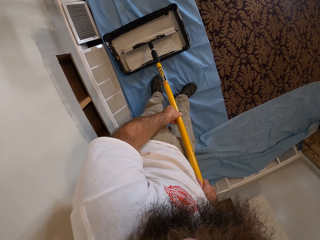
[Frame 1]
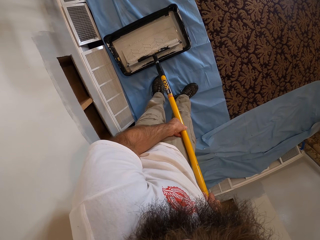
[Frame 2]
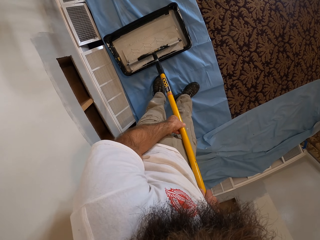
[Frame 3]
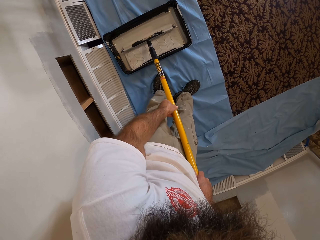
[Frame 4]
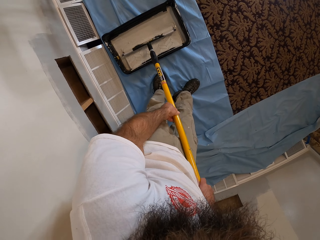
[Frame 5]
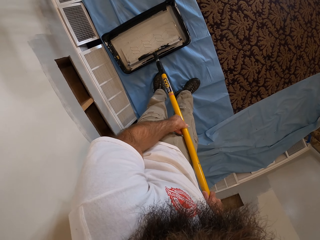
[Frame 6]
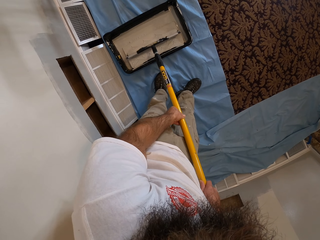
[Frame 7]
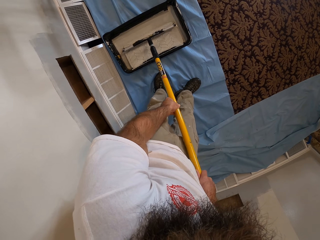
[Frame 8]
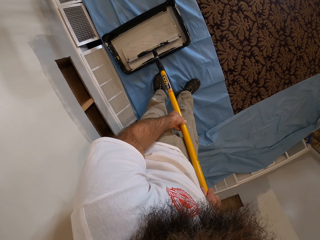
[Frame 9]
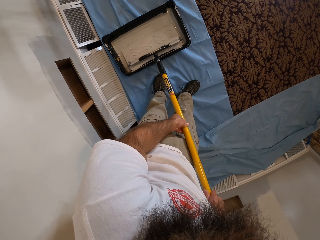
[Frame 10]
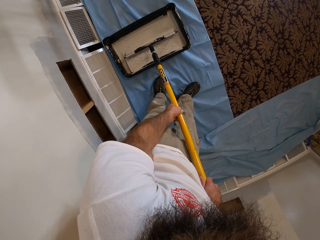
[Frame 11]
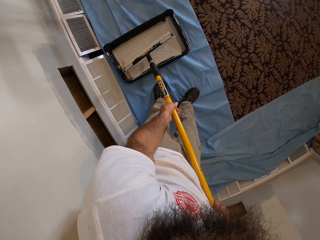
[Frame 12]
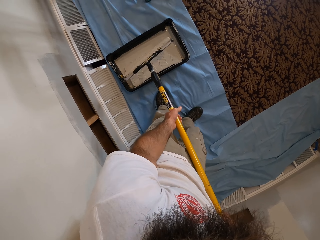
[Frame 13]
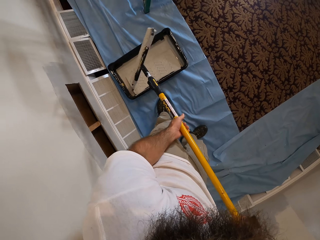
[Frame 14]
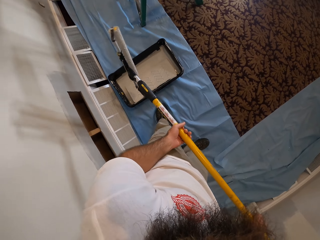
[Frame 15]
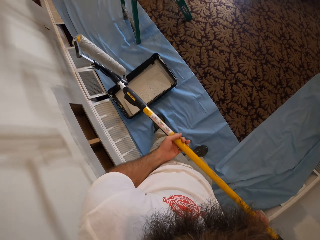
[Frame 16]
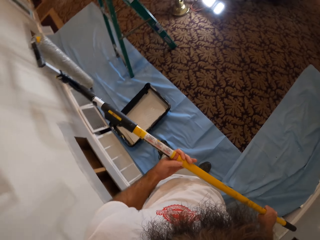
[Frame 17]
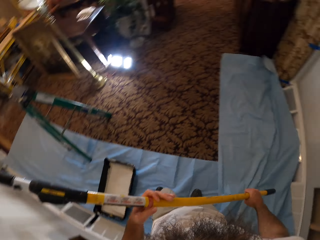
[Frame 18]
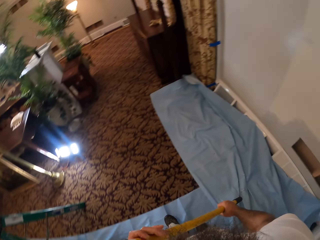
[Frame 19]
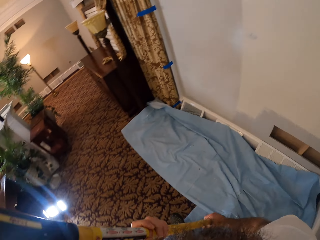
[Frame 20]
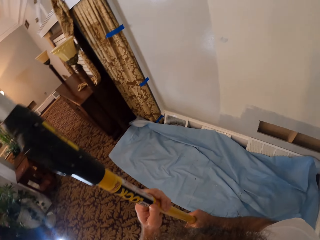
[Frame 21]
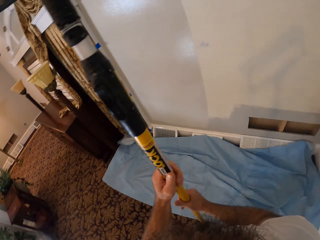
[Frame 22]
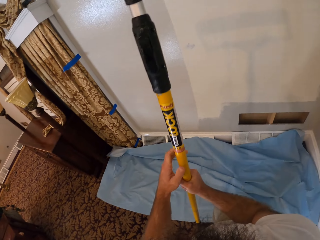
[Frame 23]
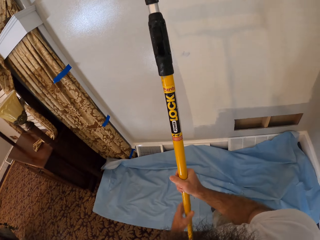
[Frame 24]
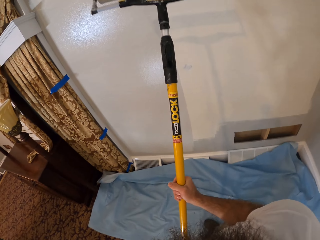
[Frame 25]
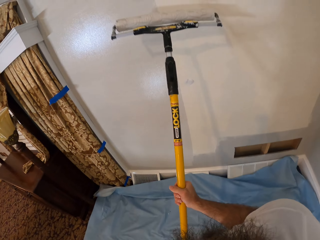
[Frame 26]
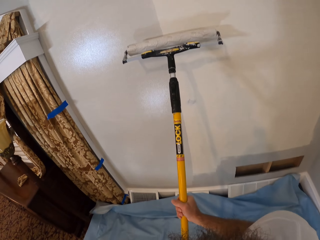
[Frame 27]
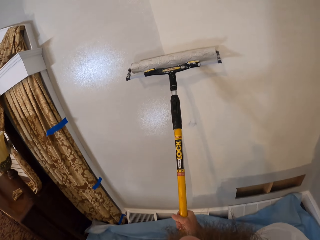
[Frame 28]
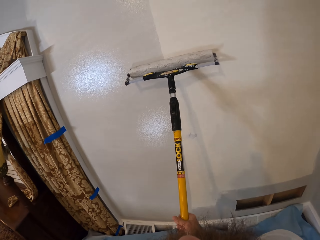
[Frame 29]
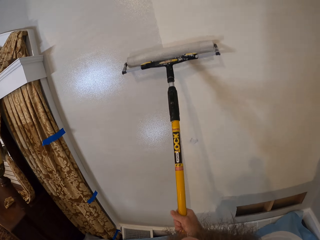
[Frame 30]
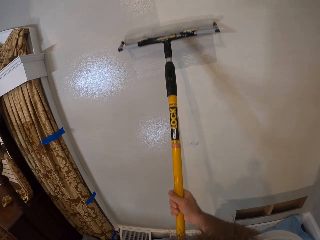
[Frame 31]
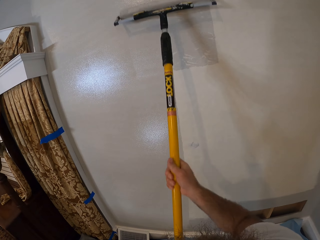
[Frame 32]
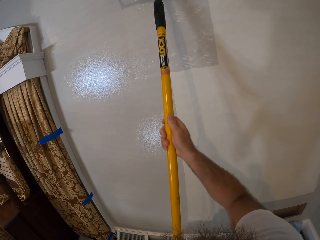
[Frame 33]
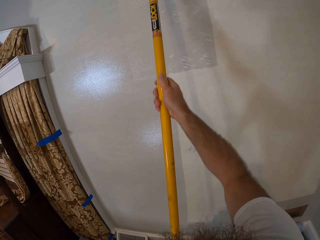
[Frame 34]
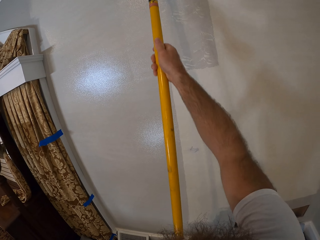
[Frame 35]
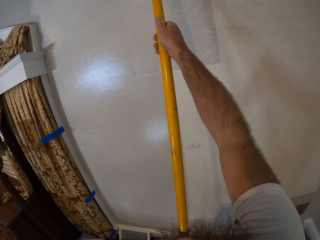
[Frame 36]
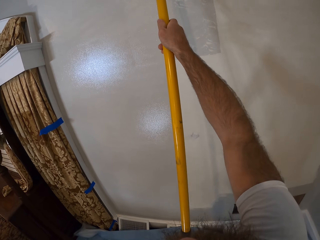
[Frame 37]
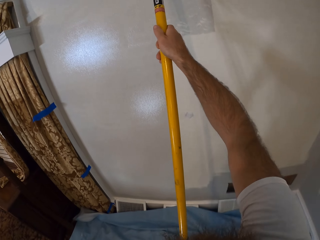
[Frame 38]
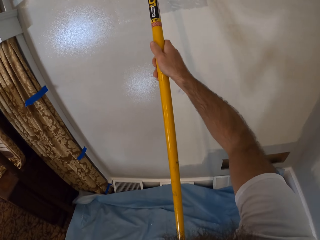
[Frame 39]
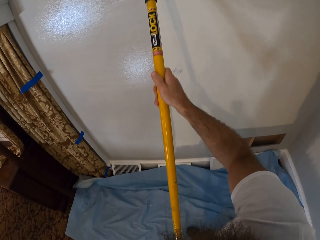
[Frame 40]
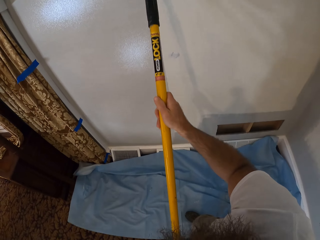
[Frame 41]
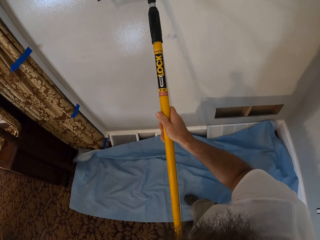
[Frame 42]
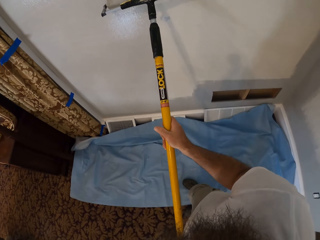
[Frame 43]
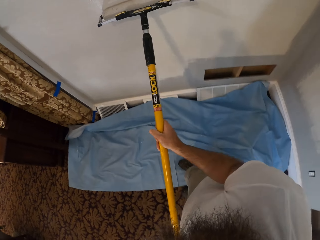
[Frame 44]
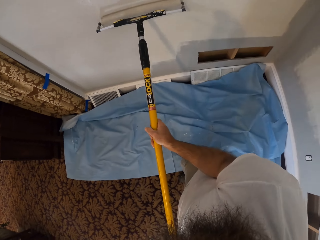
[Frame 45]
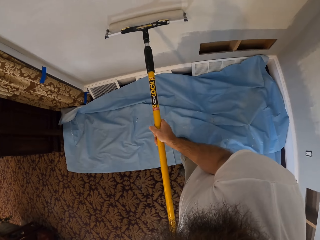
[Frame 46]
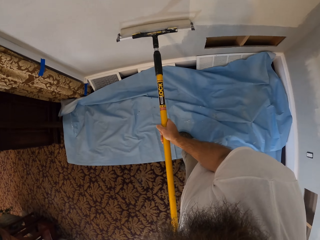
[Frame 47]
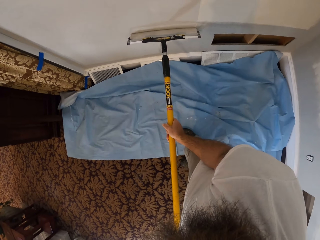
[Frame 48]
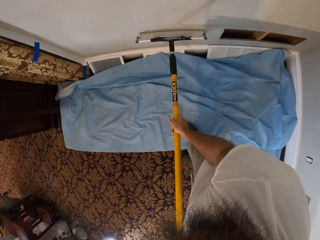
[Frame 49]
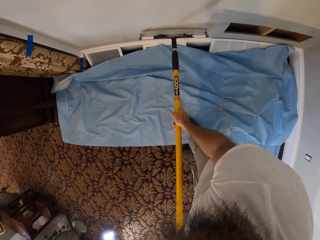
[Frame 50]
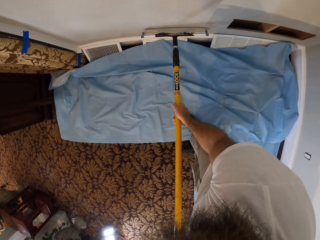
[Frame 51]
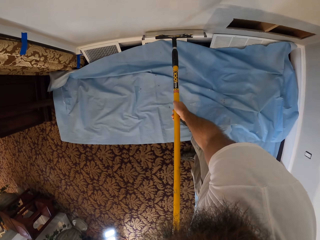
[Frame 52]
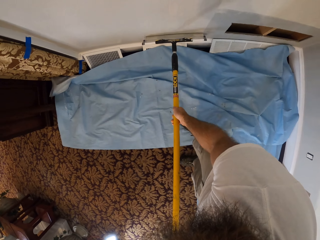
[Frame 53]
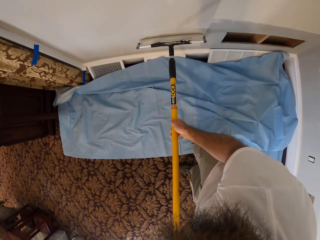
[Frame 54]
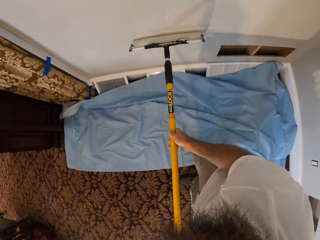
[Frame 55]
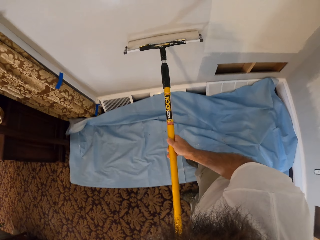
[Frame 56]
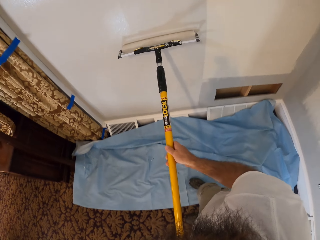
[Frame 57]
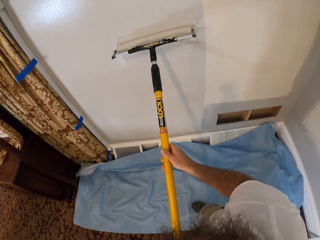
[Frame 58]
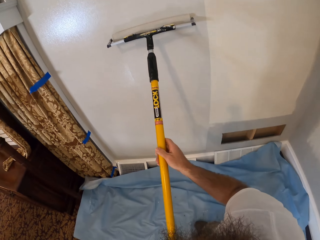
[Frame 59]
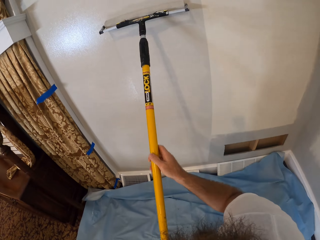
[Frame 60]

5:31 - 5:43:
The camera wearer paints the wall with the paint on the paint roller with both hands.

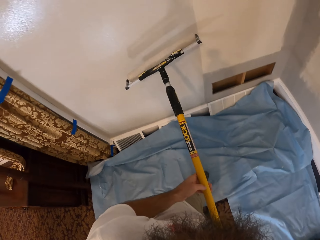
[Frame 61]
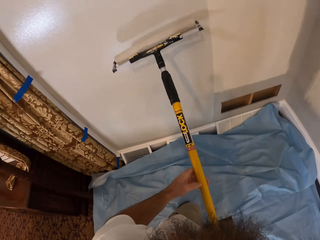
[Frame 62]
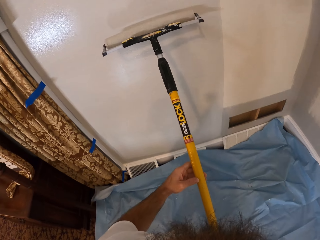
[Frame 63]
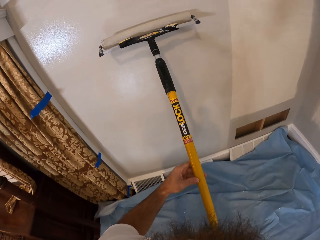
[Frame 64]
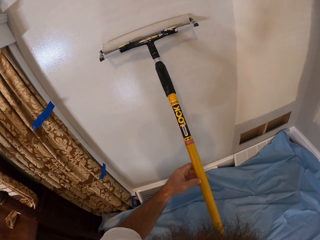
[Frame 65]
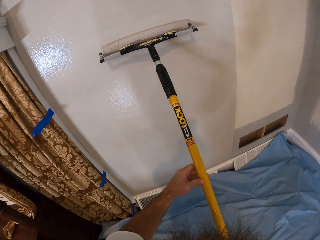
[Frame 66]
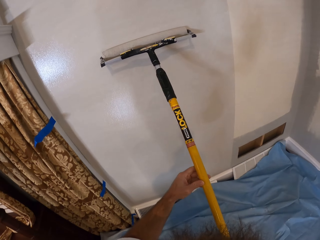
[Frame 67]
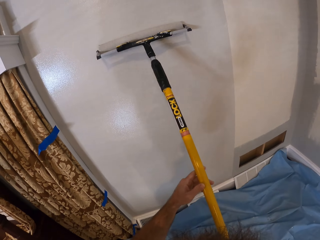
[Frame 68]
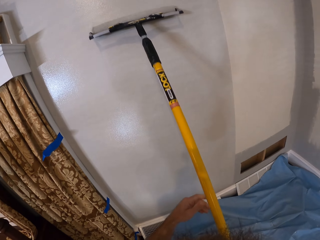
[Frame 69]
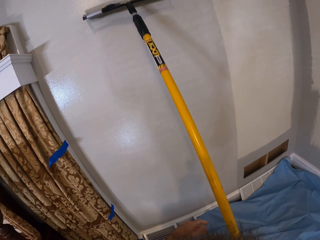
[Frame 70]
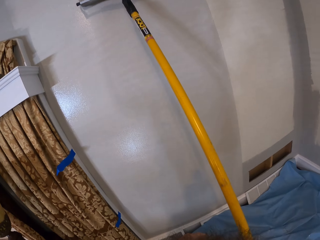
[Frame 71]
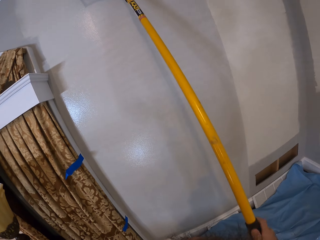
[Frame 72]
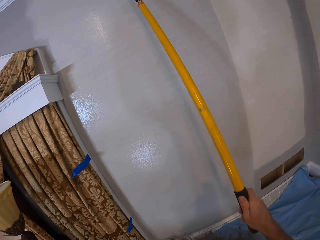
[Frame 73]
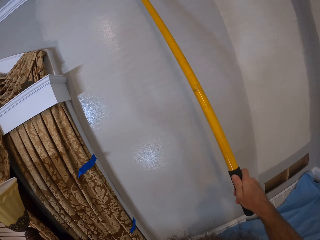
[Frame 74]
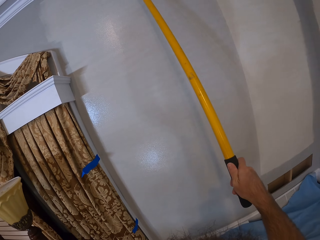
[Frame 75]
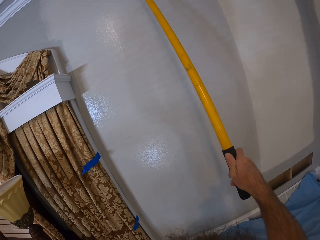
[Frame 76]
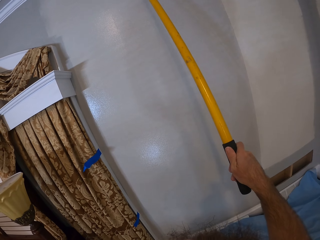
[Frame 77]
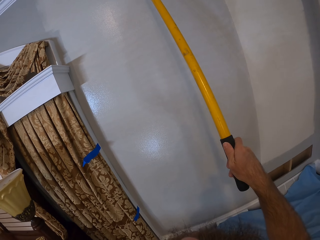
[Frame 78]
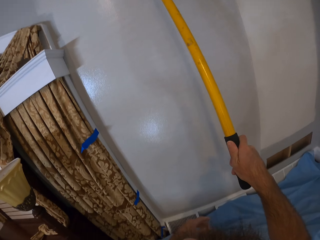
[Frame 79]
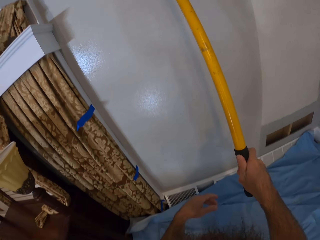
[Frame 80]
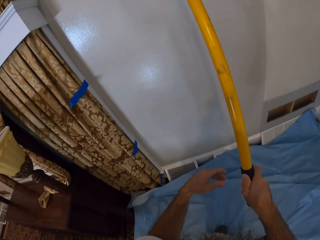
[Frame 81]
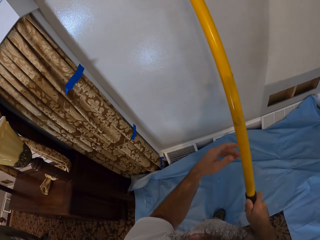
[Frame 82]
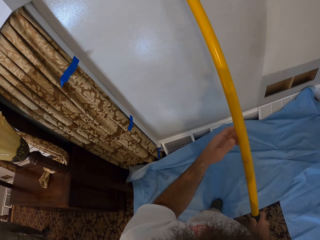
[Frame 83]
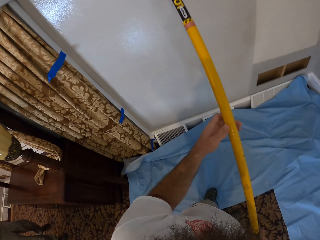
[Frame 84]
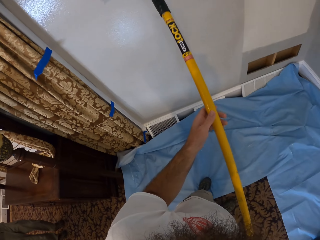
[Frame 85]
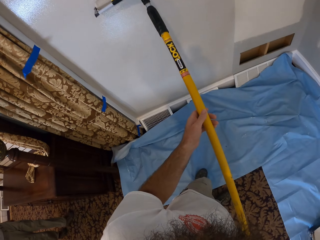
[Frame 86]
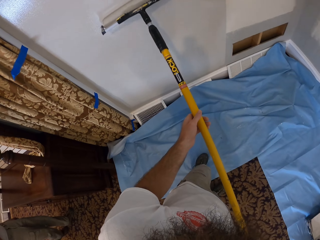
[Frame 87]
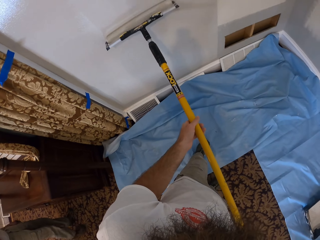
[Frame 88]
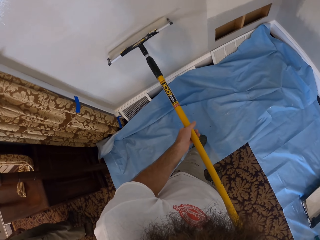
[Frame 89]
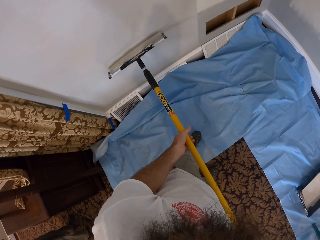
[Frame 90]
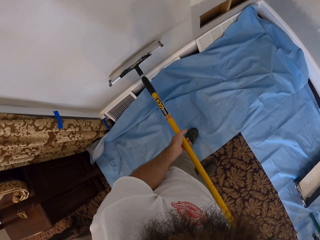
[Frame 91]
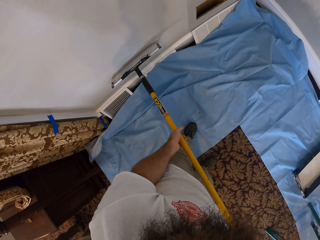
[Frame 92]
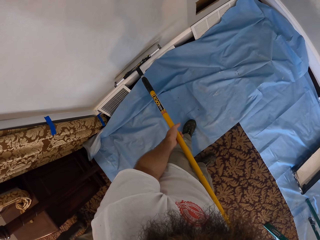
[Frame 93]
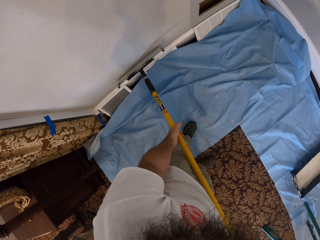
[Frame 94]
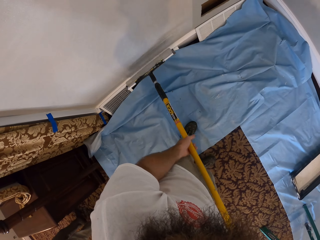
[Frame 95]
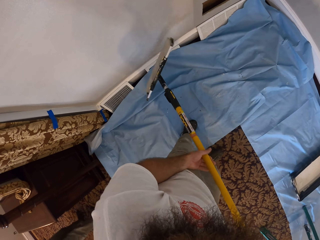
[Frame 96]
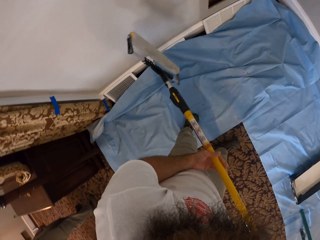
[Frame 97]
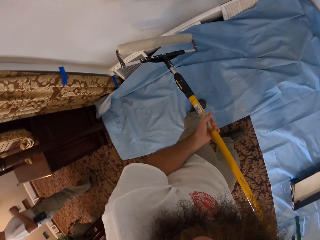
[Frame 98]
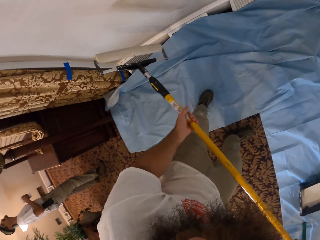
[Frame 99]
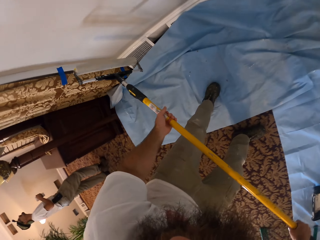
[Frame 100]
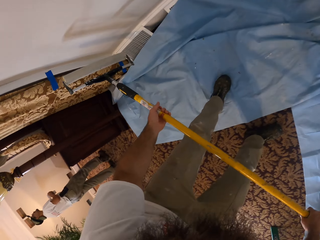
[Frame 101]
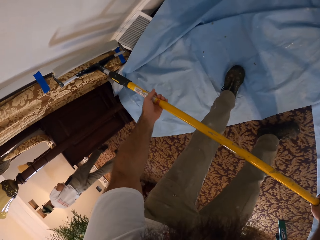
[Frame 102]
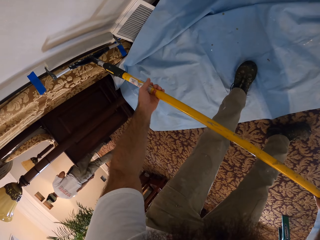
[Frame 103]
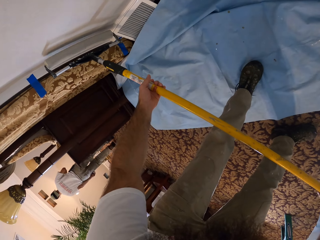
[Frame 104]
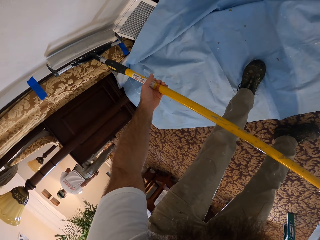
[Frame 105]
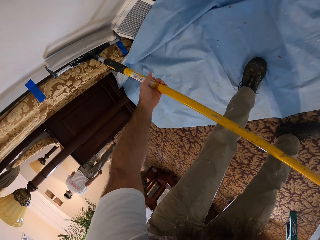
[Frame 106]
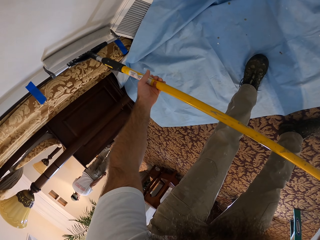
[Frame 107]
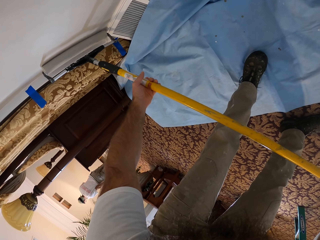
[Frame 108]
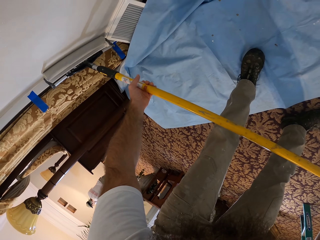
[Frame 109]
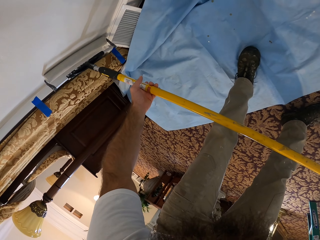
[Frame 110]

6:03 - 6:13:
The camera wearer paints the wall with the paint on the paint roller with his right hand. He paints the wall with the paint on the paint roller with both hands.
